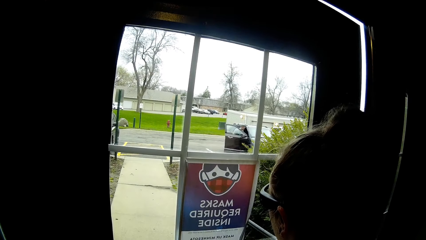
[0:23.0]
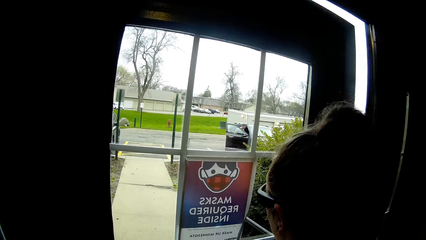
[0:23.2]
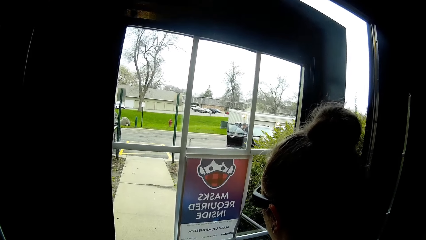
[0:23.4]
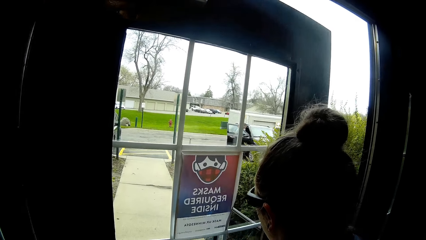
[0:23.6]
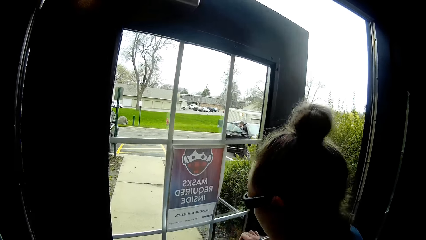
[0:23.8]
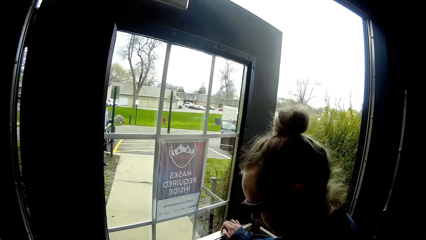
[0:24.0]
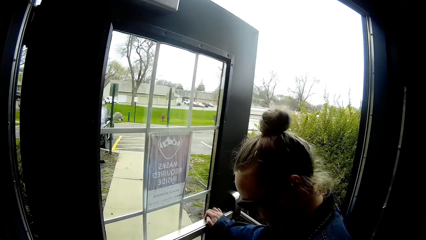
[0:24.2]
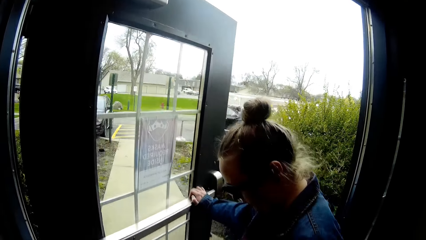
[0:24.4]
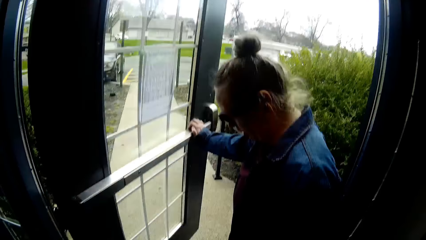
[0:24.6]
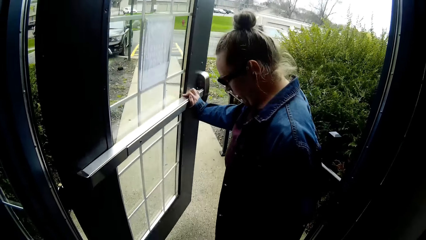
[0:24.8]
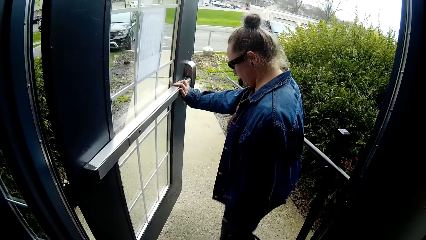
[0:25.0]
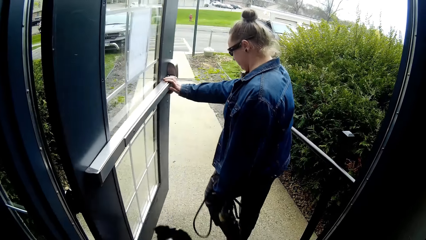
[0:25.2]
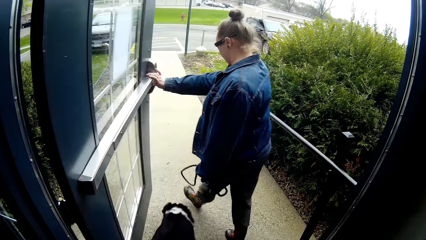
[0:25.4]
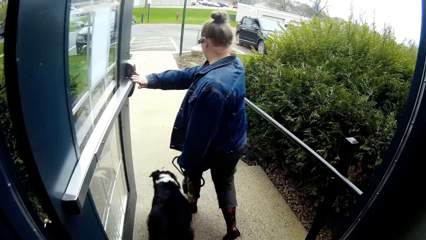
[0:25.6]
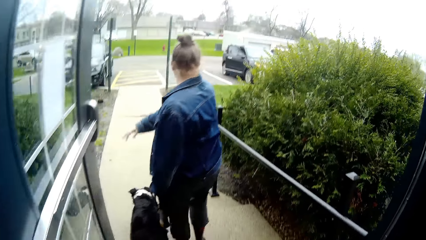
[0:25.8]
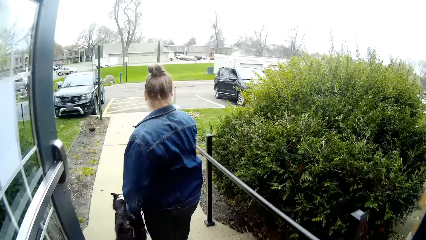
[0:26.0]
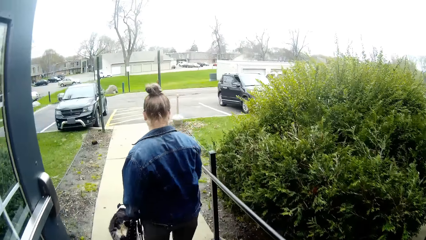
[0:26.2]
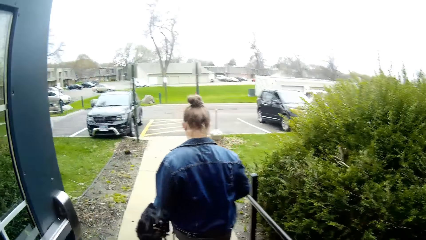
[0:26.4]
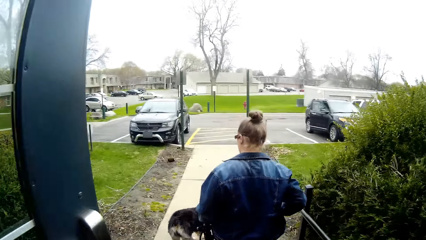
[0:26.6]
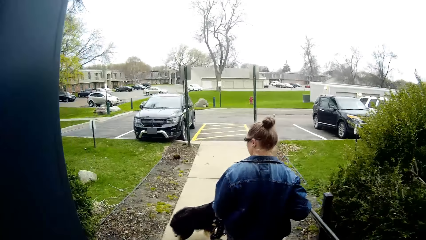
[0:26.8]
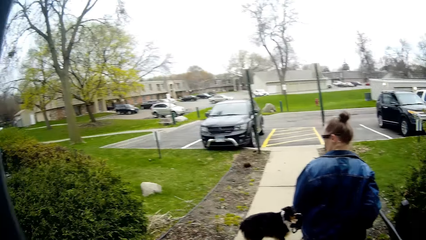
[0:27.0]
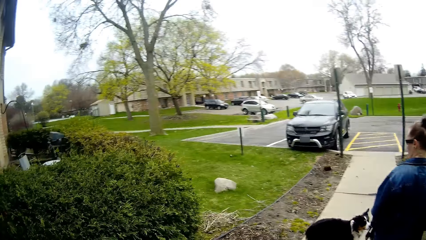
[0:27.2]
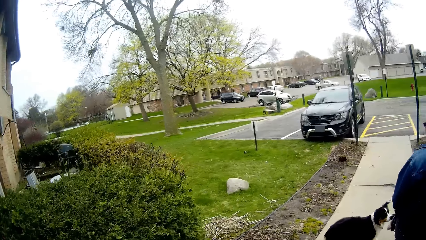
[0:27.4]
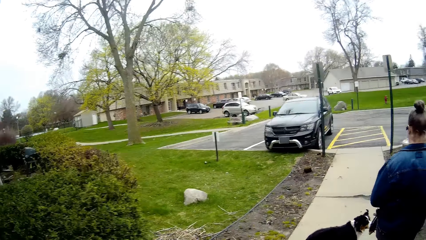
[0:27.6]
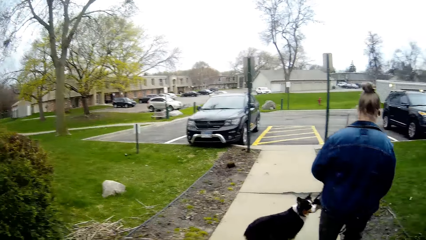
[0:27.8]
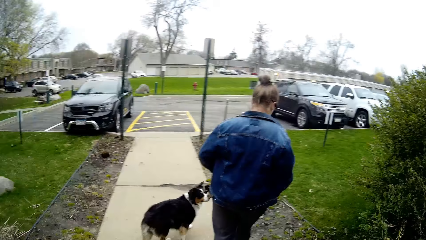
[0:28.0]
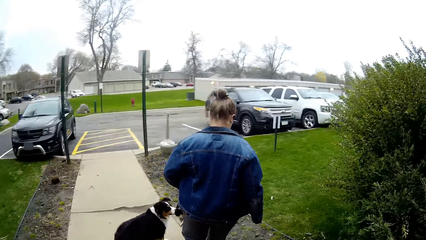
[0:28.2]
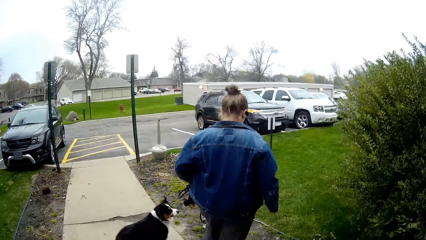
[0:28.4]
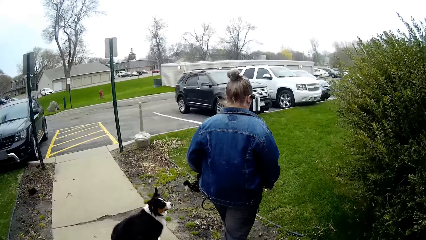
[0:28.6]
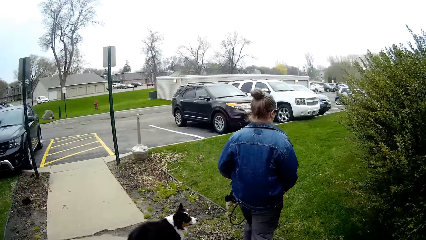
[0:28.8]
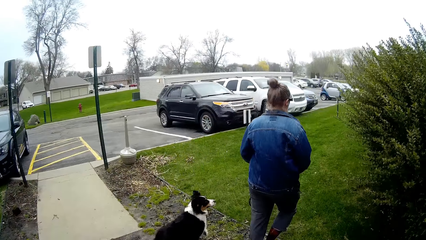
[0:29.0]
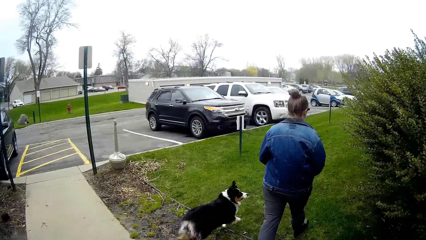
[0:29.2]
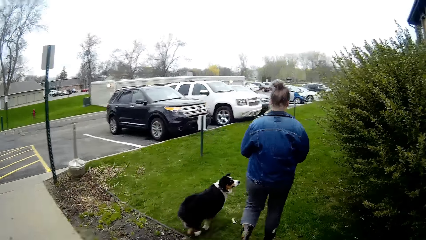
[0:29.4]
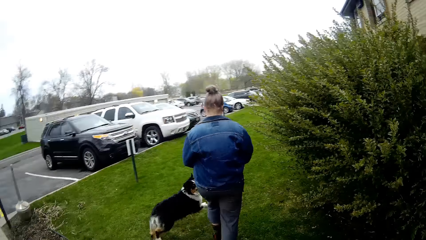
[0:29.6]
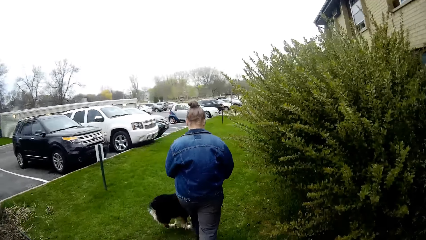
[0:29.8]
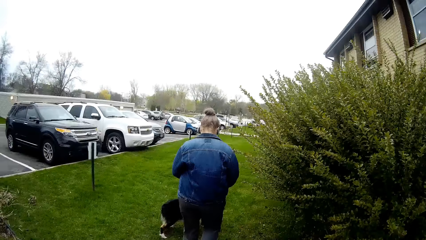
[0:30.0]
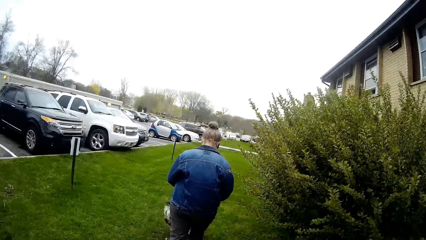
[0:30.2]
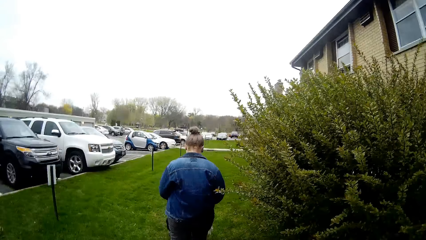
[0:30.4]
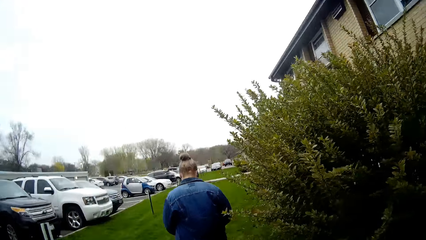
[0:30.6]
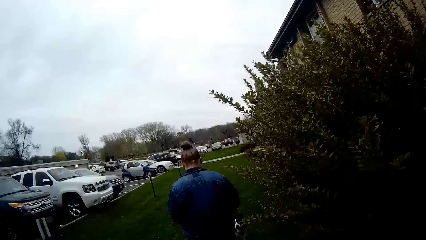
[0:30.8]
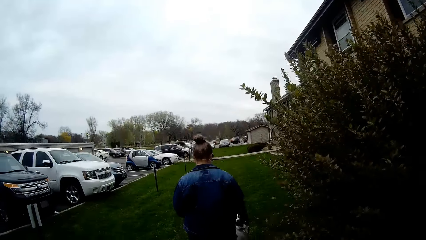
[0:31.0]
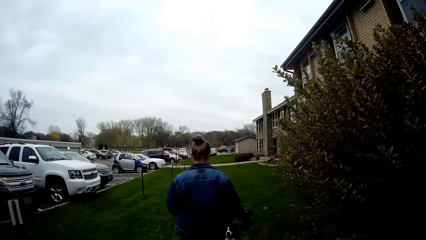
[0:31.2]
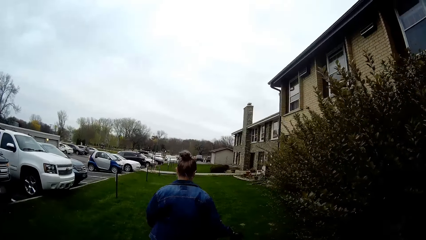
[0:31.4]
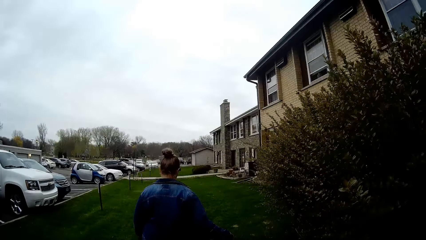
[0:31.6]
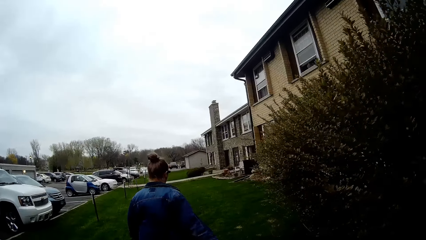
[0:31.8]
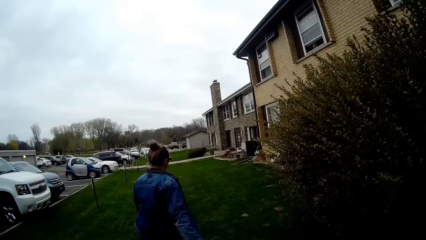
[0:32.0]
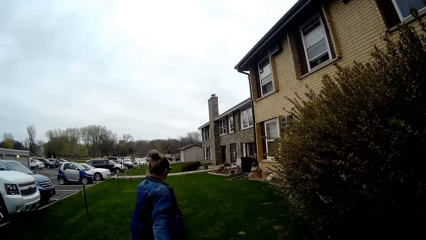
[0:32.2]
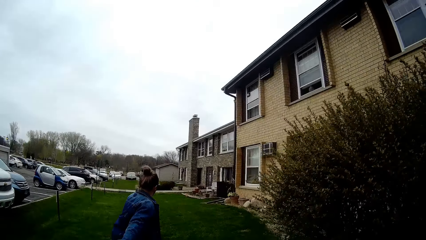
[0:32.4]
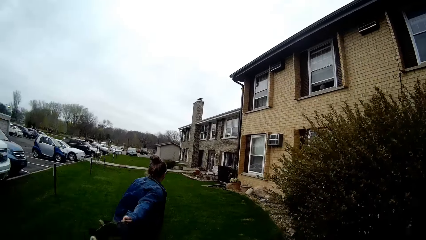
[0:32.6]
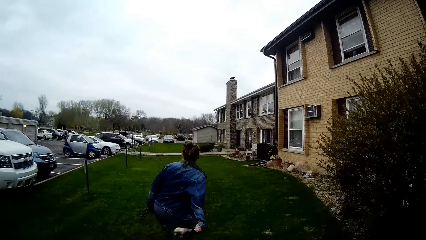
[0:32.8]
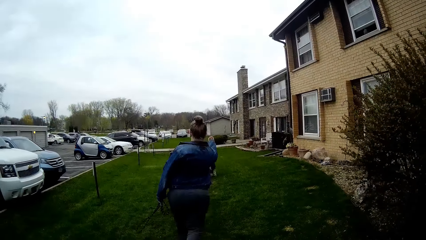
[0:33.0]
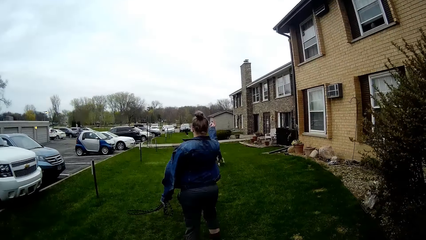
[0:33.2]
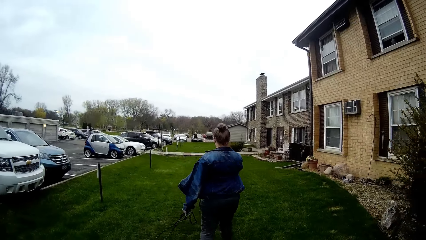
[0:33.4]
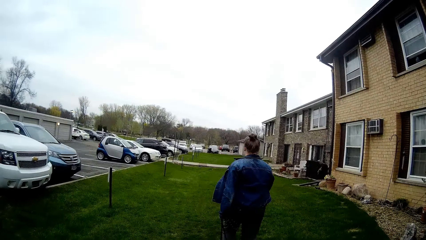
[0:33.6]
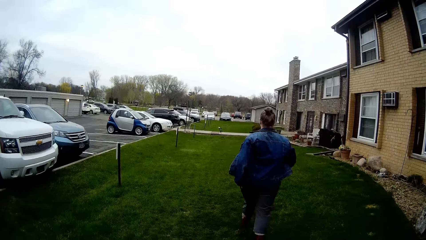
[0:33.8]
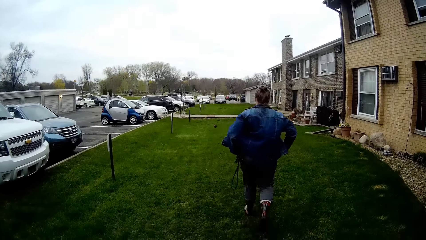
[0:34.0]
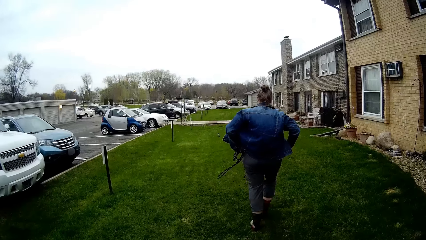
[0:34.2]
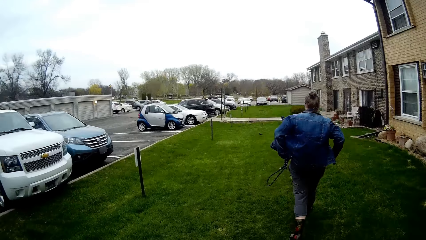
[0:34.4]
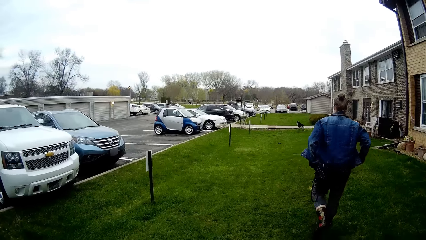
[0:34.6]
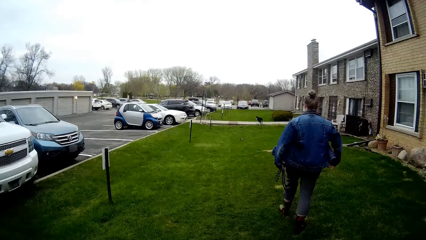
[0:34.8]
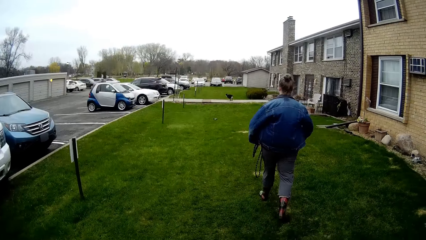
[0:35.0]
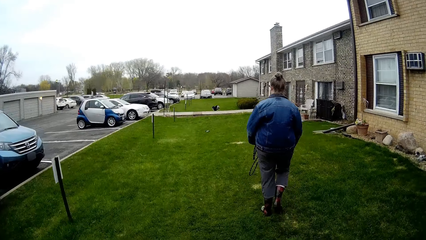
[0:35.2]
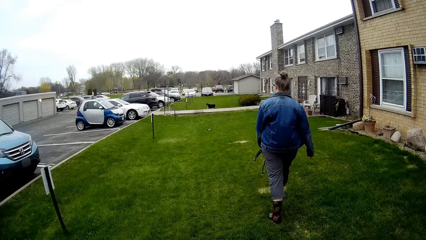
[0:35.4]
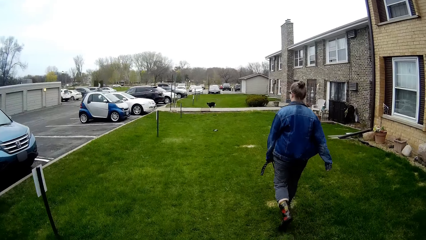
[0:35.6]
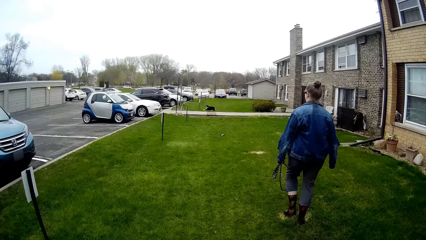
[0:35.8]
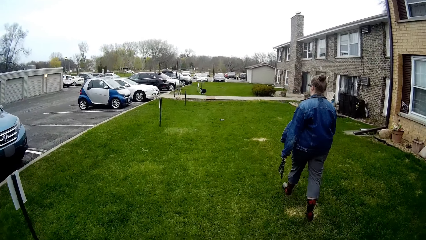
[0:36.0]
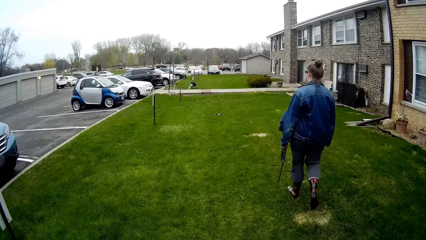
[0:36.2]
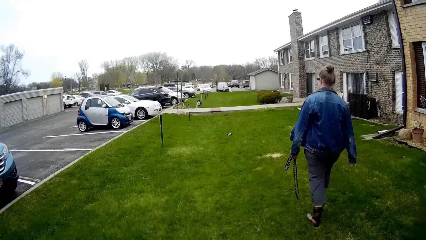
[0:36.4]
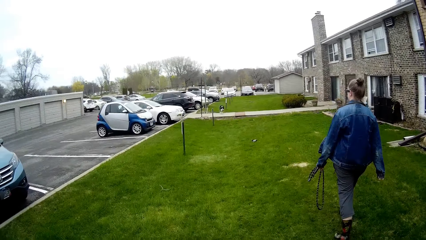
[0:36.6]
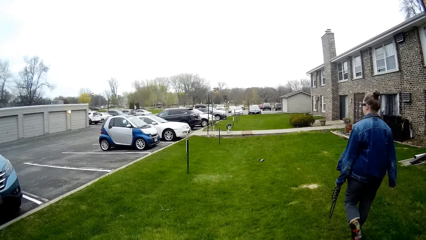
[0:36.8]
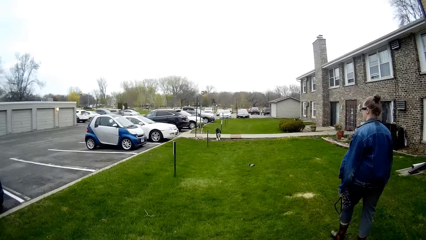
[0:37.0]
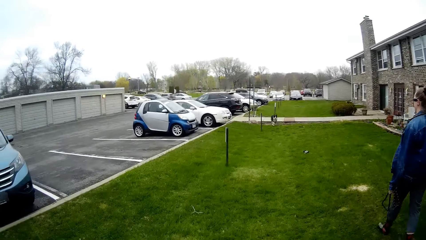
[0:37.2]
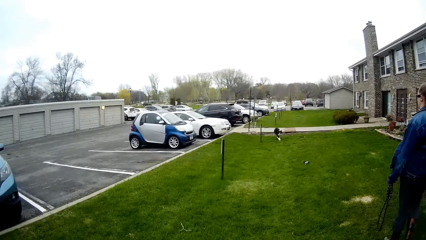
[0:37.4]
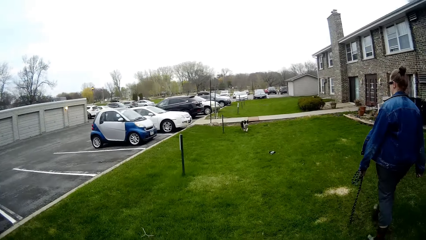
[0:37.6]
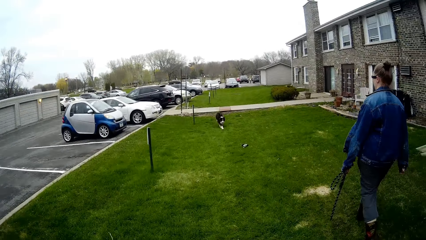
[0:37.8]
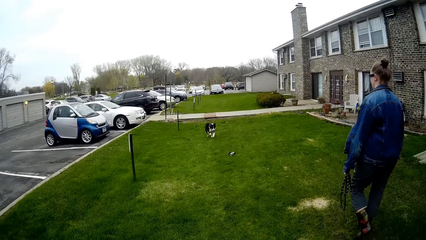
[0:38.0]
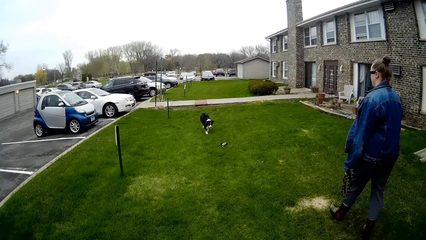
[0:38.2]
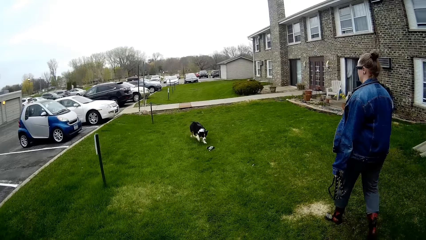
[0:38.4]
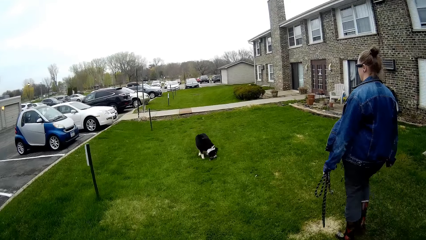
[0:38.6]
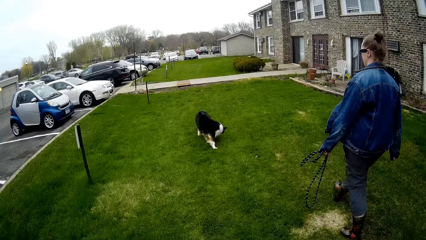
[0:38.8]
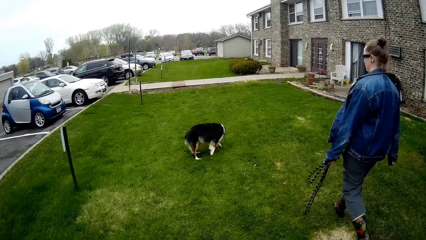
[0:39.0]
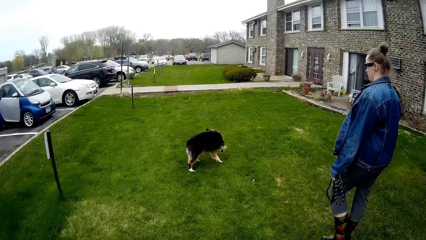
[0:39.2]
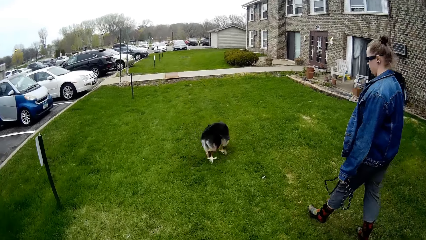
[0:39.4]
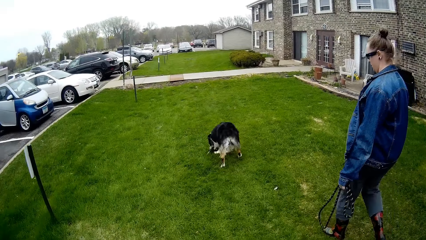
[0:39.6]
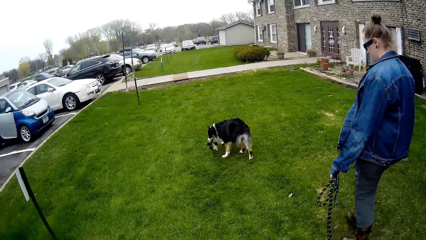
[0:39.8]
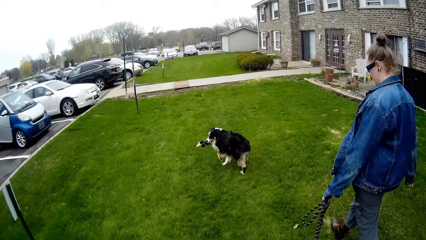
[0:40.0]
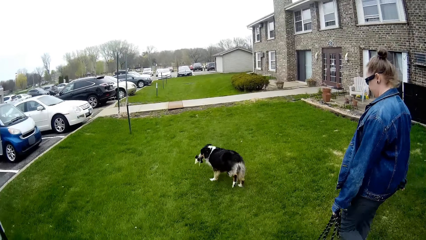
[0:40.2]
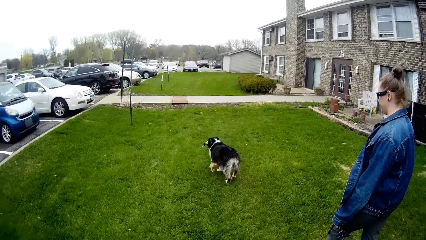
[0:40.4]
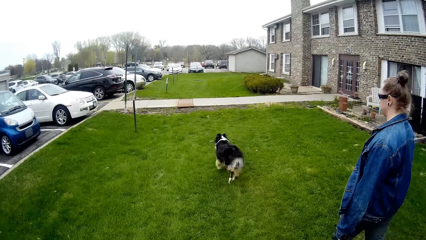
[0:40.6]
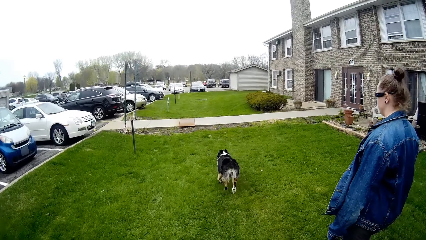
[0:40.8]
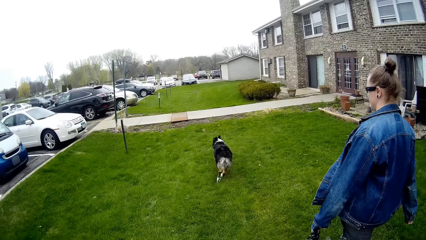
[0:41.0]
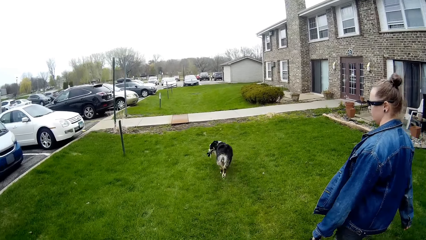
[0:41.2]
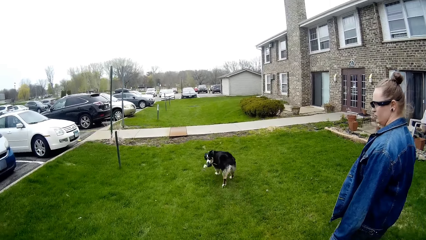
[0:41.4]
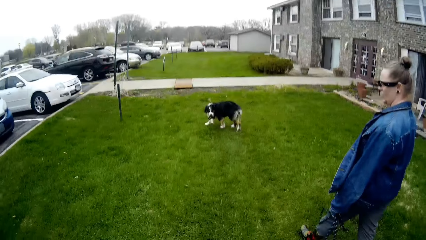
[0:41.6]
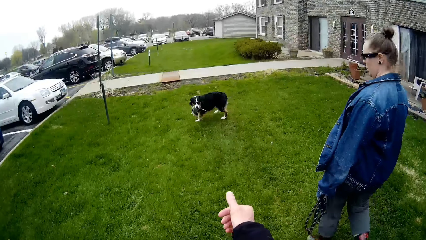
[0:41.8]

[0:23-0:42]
The woman opens the door with her right hand. A dog runs beside the woman. The camera wearer walks towards a lawn in front of the apartment building with the woman. The woman throws a puppet towards the dog with her right hand. The dog picks up the puppet with its mouth. The camera wearer interacts with the dog. They play with the dog.
